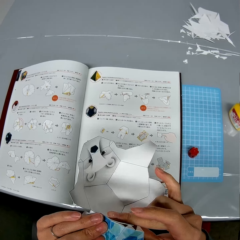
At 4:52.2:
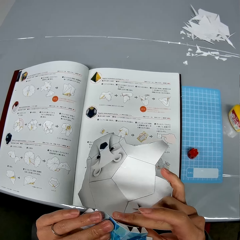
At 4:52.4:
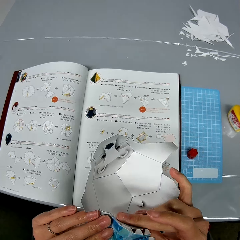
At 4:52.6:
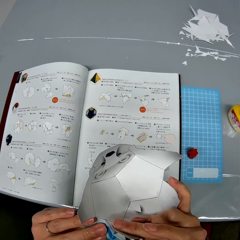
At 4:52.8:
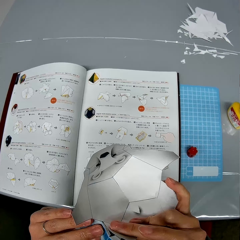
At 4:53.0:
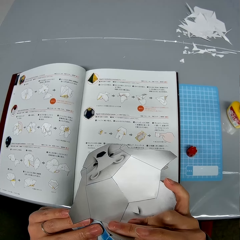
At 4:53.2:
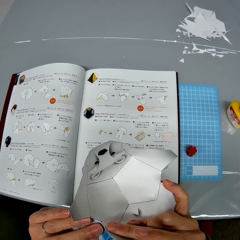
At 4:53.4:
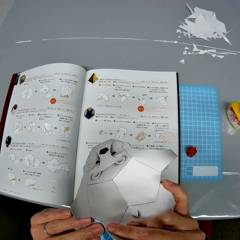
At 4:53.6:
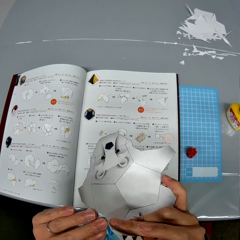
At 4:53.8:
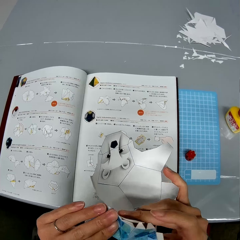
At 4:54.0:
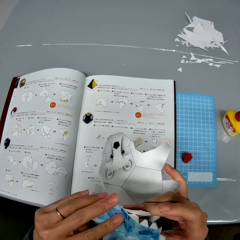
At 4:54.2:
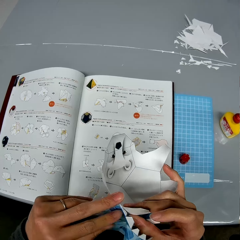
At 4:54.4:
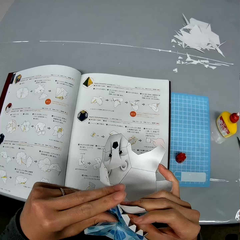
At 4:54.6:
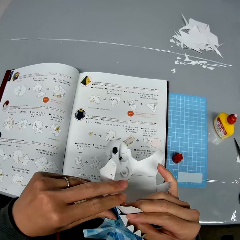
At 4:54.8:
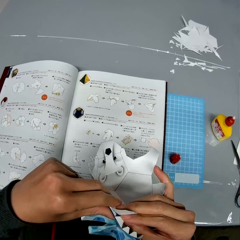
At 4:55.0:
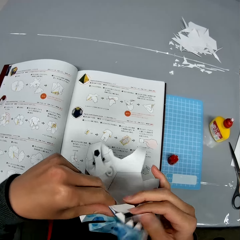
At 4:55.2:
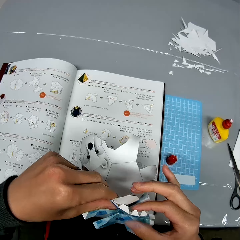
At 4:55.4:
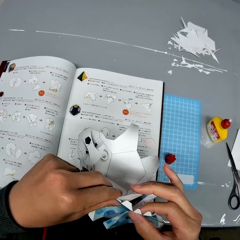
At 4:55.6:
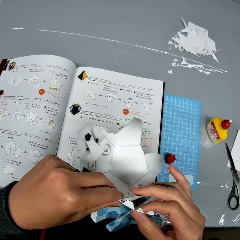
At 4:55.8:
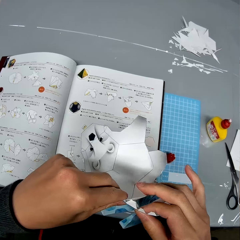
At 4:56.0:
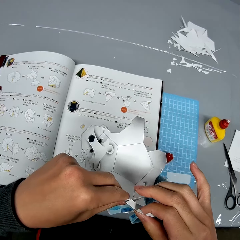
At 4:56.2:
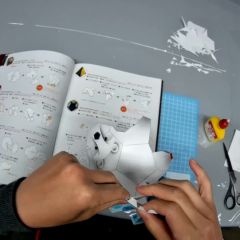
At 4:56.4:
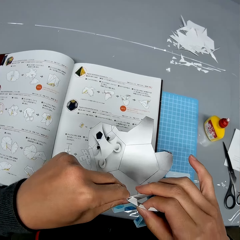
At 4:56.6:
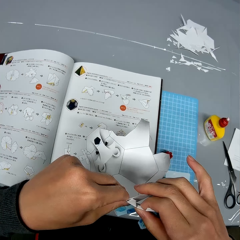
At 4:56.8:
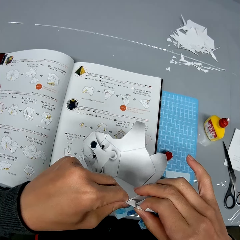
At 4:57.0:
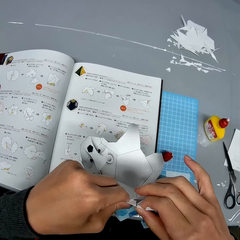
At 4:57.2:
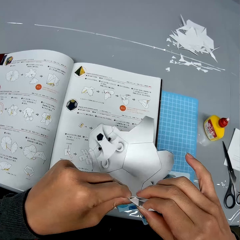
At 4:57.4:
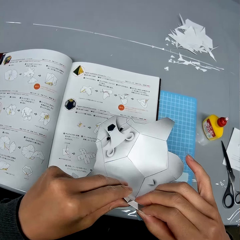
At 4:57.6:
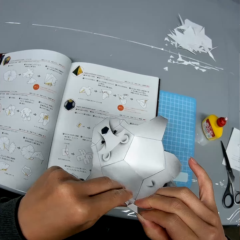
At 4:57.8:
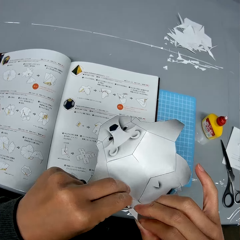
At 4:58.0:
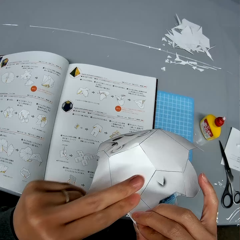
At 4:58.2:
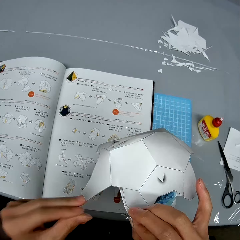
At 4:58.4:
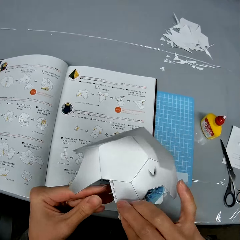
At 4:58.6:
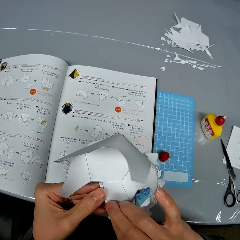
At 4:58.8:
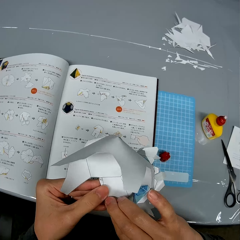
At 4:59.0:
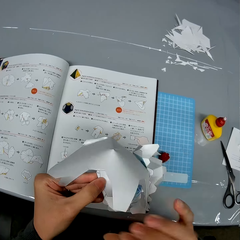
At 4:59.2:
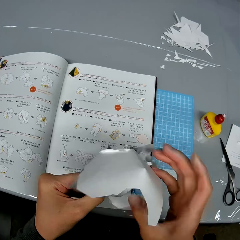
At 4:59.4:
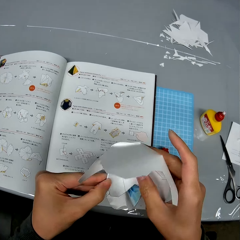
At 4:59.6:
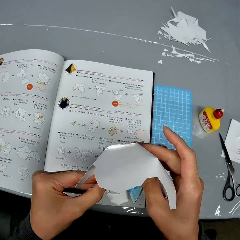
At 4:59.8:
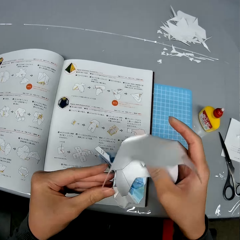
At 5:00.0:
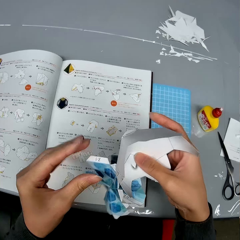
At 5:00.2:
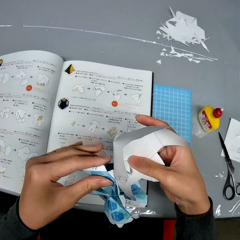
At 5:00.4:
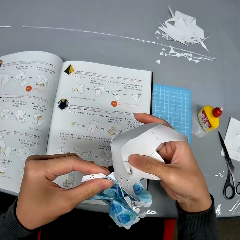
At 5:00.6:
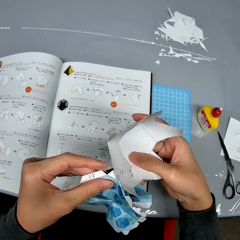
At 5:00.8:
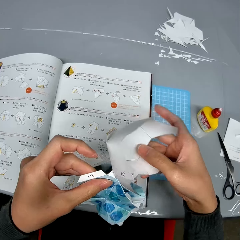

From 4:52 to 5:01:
The camera wearer folds the craft paper.

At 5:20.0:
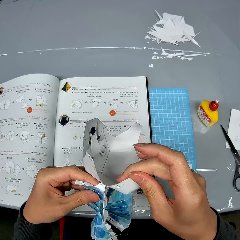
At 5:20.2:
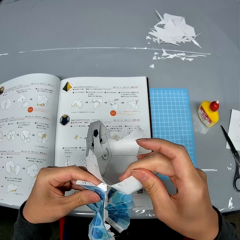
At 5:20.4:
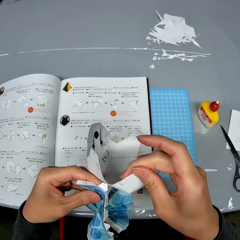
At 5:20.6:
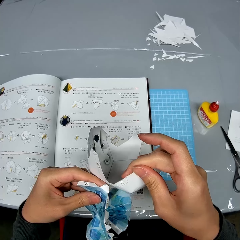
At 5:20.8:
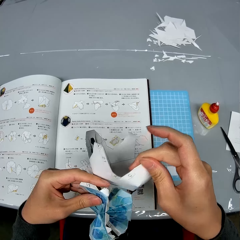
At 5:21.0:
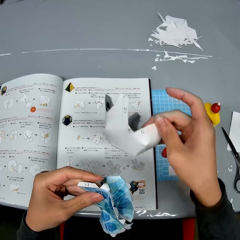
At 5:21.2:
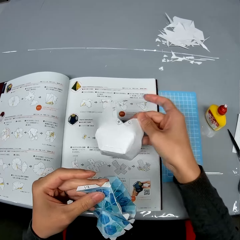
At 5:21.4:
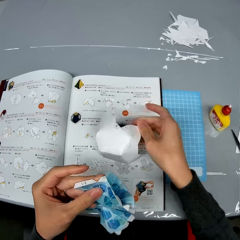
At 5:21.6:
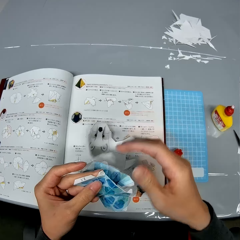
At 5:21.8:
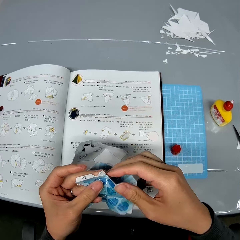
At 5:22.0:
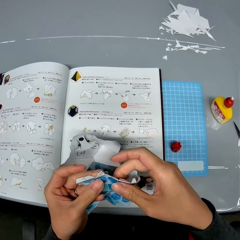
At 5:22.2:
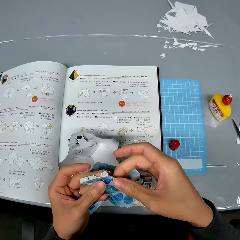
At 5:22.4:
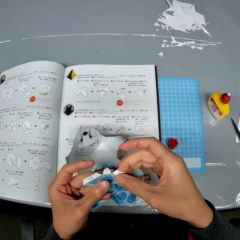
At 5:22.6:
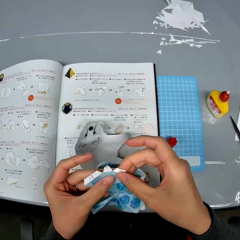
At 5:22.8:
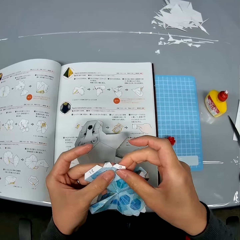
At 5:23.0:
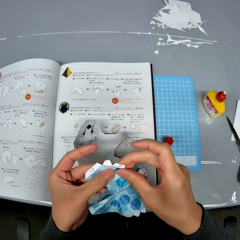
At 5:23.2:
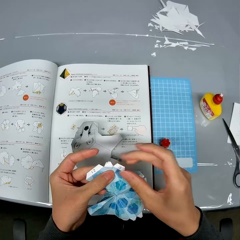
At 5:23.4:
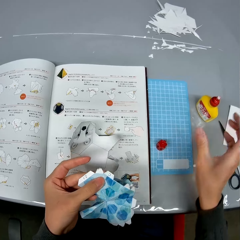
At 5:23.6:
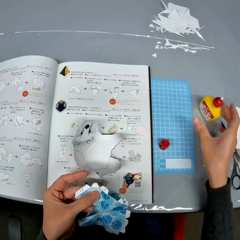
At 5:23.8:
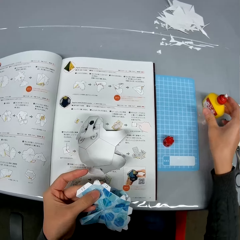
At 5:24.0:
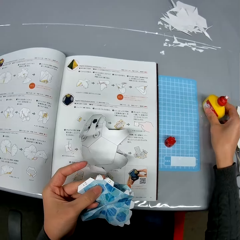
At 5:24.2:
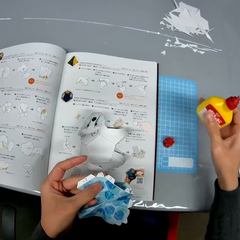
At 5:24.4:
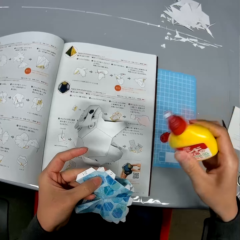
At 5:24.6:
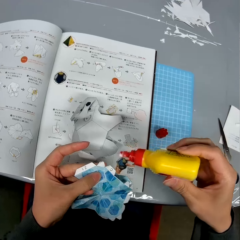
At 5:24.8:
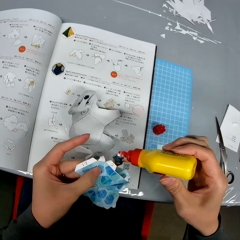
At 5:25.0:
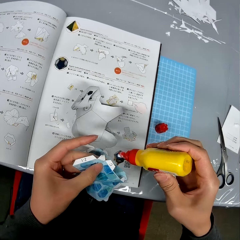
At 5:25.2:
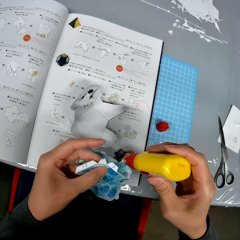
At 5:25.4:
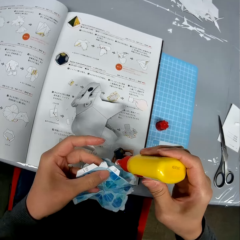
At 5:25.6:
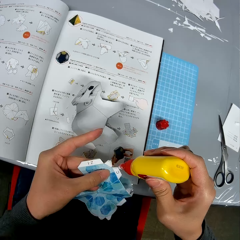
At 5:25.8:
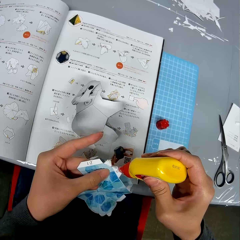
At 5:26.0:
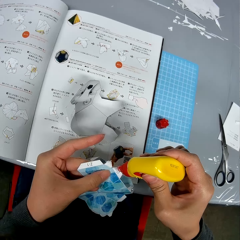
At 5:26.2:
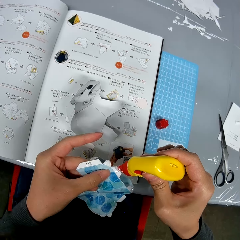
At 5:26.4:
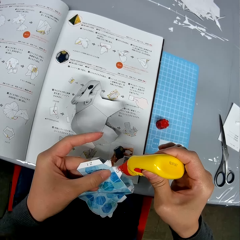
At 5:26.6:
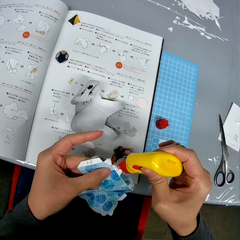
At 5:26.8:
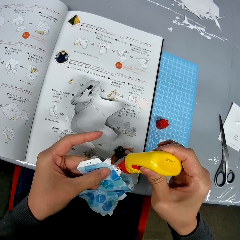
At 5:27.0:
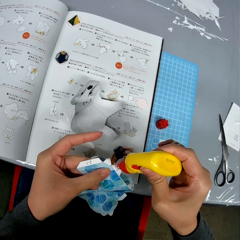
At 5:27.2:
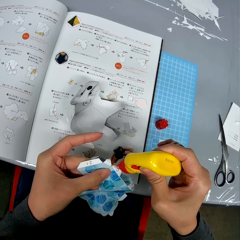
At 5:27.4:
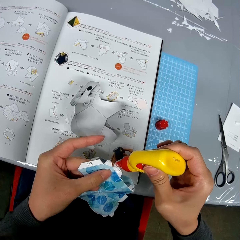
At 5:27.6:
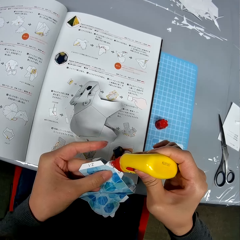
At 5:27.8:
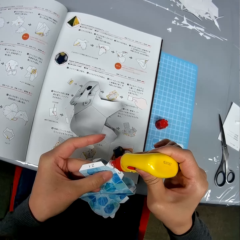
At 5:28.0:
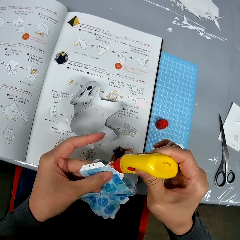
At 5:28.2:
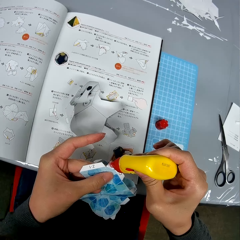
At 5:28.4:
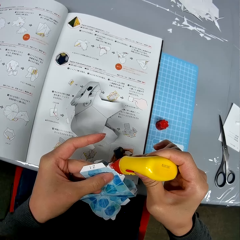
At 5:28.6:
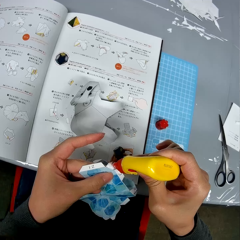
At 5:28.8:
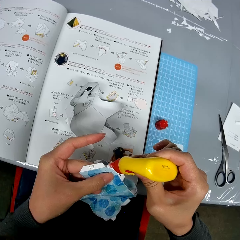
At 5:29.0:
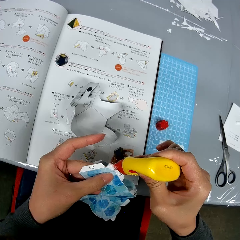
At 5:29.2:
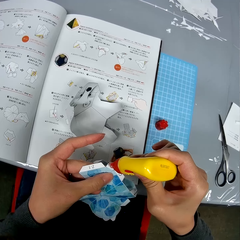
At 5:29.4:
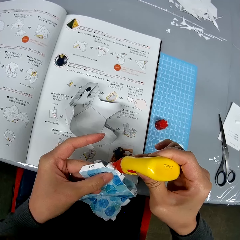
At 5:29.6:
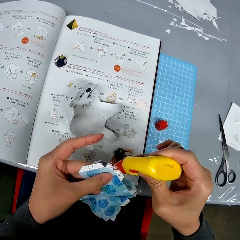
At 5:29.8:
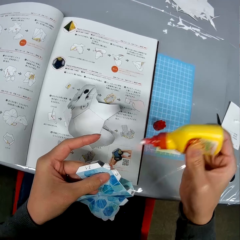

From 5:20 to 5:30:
The camera wearer detaches one craft paper from the other. She drops one of the paper crafts on a manual. She folds the craft paper in her hands. She picks up the container of glue from the table. She applies glue to the paper crafts in her hands.

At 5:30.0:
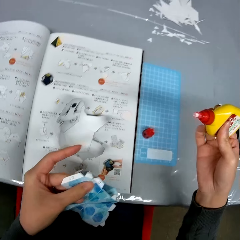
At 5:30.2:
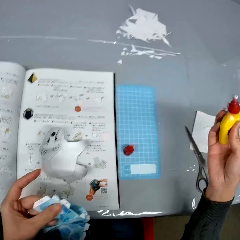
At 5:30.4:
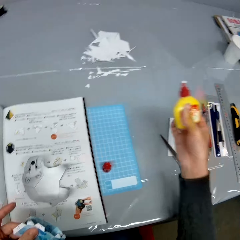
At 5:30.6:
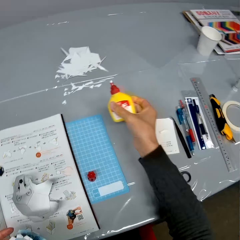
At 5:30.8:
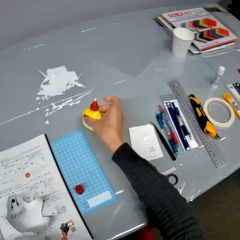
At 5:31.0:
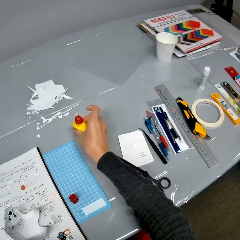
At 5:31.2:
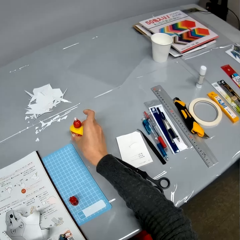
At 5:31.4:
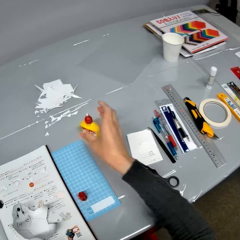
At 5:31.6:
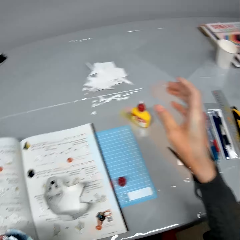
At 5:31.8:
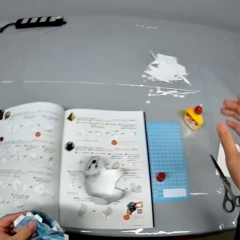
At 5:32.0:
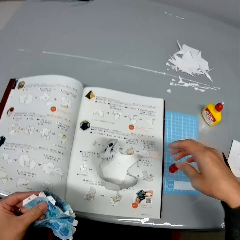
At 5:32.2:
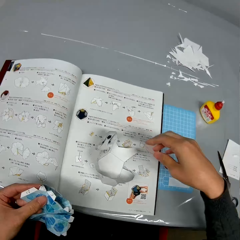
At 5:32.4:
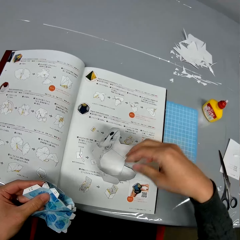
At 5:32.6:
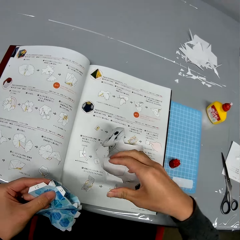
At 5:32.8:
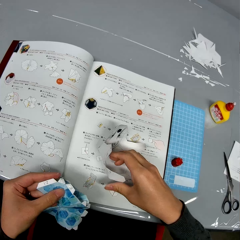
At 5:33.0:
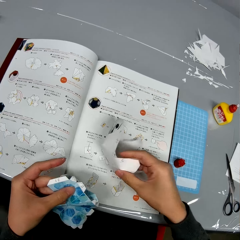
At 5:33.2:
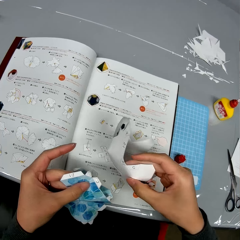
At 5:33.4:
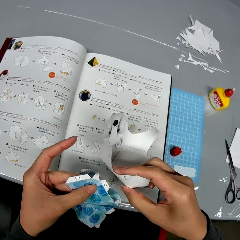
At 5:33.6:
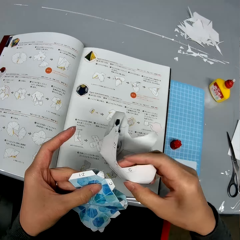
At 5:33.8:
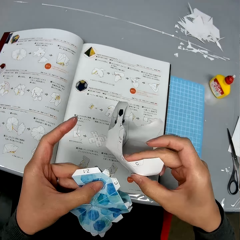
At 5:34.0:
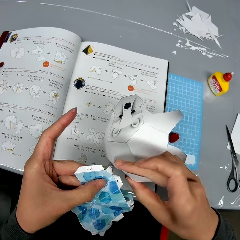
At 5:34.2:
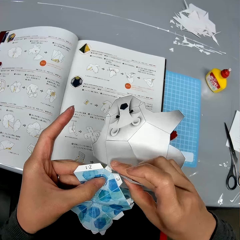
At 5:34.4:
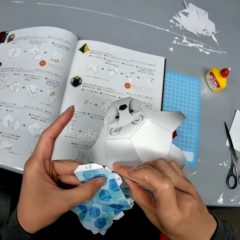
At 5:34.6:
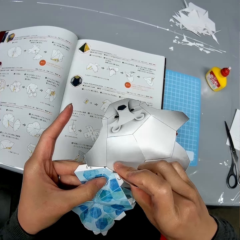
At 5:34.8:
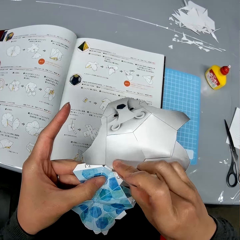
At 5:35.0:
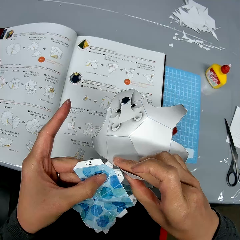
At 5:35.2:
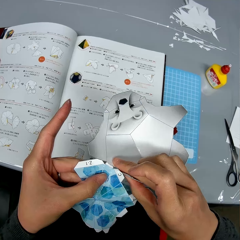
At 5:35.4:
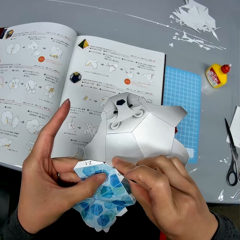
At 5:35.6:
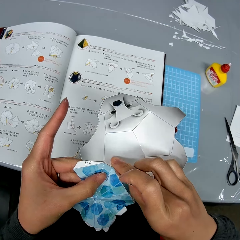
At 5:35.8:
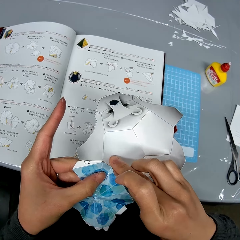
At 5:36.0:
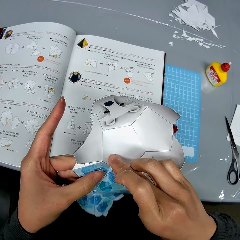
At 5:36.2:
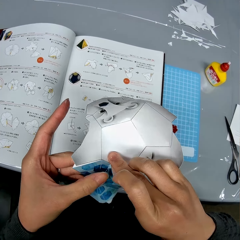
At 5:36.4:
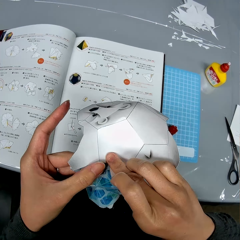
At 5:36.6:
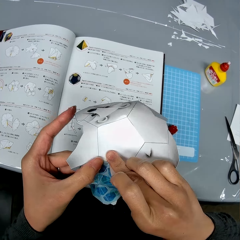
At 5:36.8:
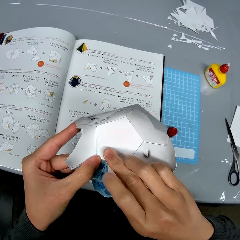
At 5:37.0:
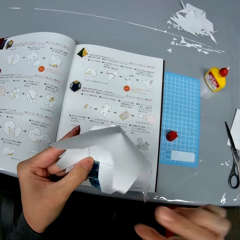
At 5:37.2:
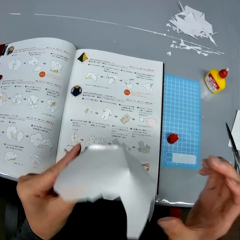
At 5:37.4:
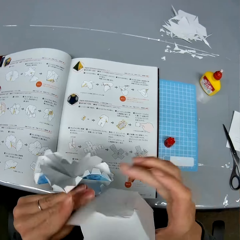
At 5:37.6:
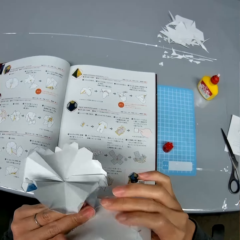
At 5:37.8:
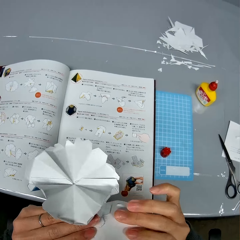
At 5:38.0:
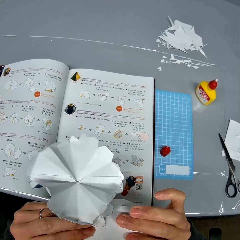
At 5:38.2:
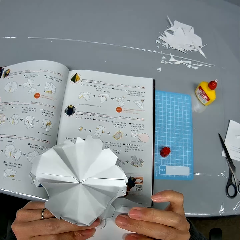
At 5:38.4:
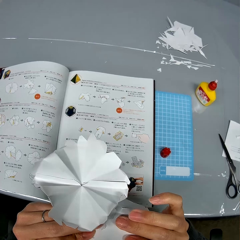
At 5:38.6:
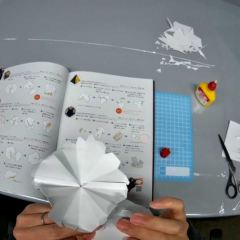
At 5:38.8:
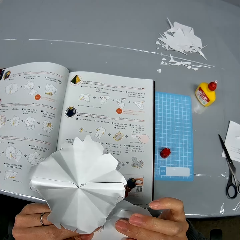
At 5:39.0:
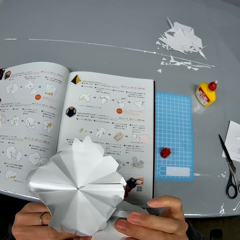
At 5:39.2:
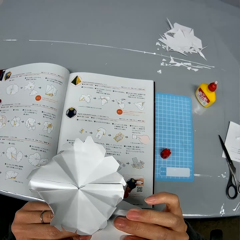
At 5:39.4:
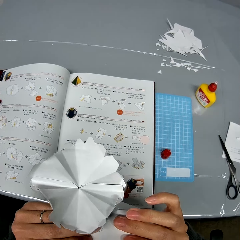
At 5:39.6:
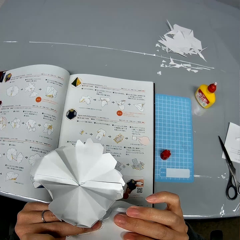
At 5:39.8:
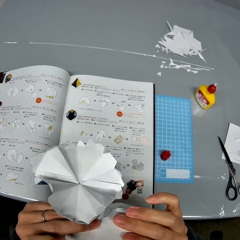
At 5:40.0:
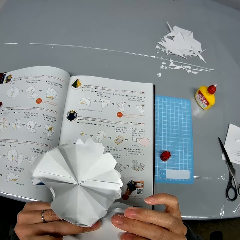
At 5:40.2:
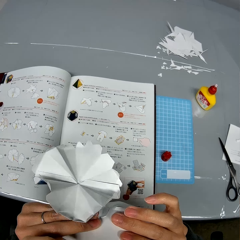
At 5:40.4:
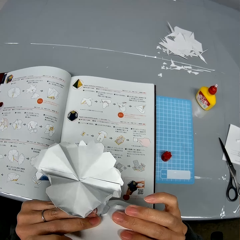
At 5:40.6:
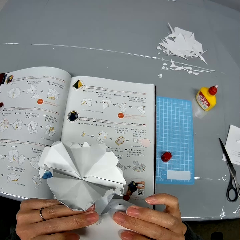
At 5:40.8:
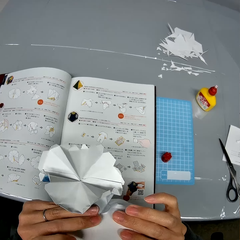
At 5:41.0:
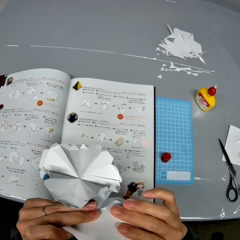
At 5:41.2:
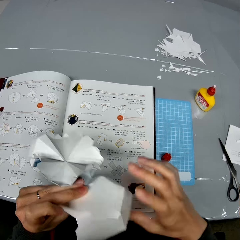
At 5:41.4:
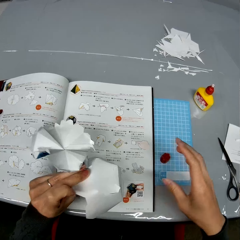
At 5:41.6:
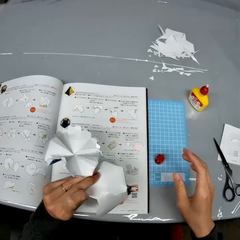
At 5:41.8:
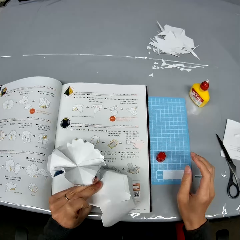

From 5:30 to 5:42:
The camera wearer drops the container of glue on the table. They pick up the paper craft from the manual. They attach the craft paper to the other craft paper. They hold the paper crafts together.
